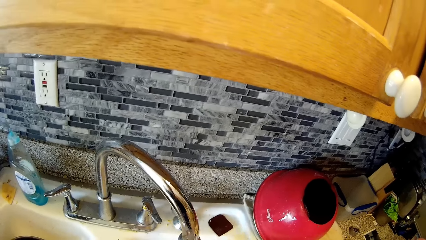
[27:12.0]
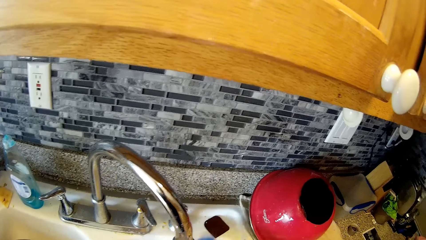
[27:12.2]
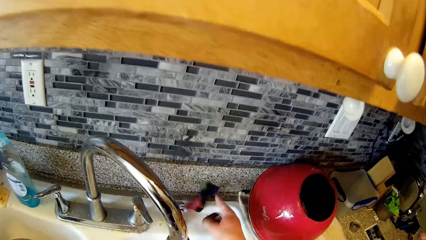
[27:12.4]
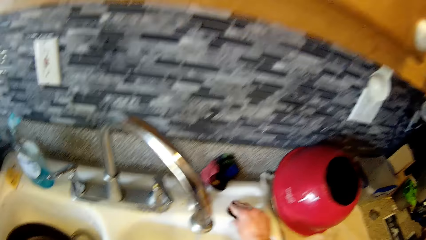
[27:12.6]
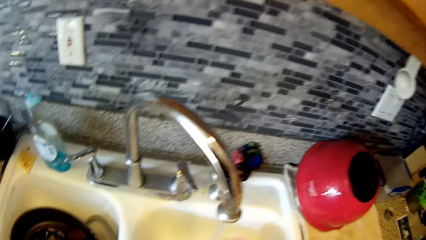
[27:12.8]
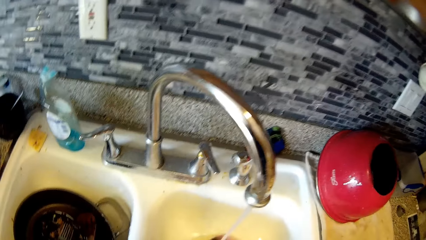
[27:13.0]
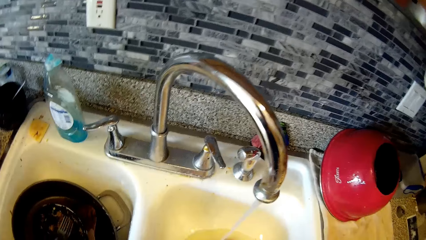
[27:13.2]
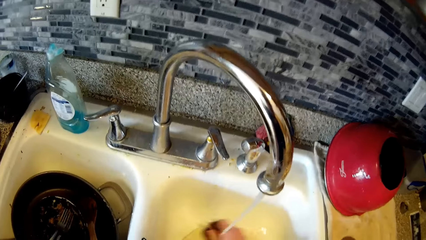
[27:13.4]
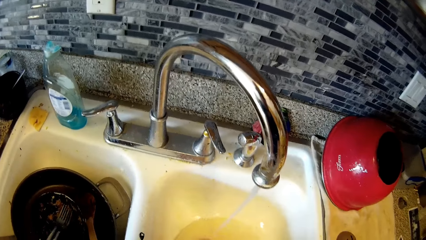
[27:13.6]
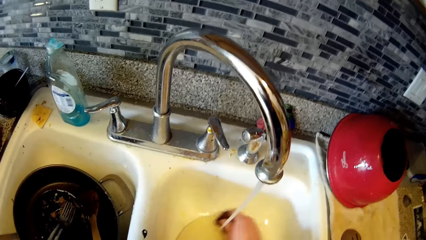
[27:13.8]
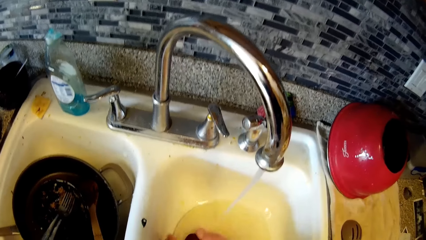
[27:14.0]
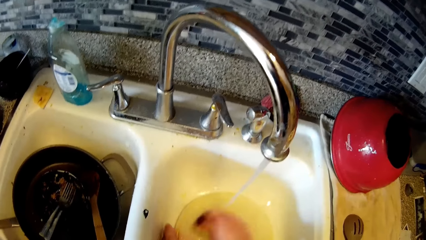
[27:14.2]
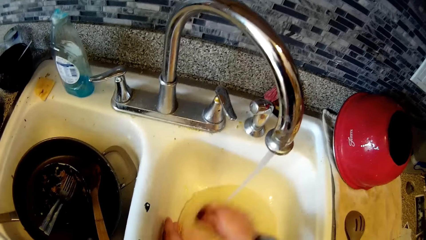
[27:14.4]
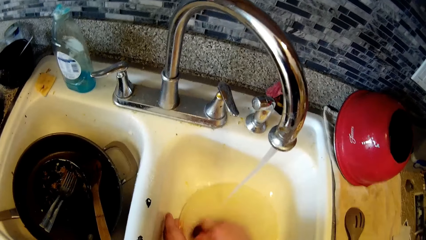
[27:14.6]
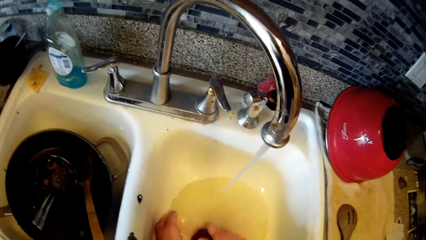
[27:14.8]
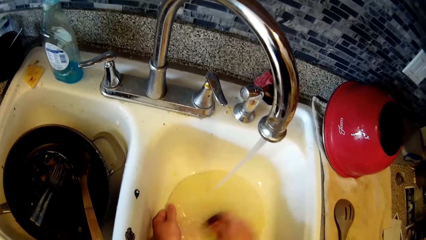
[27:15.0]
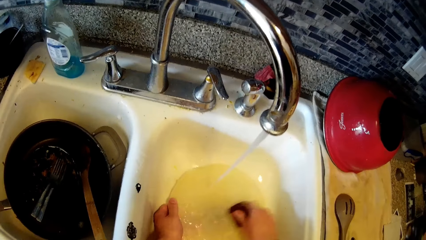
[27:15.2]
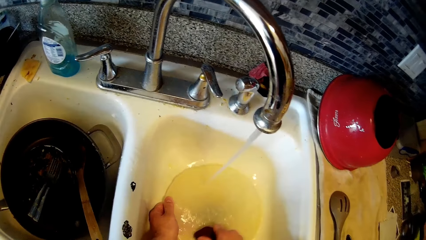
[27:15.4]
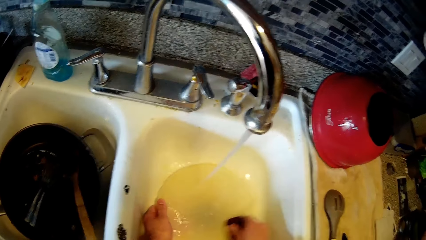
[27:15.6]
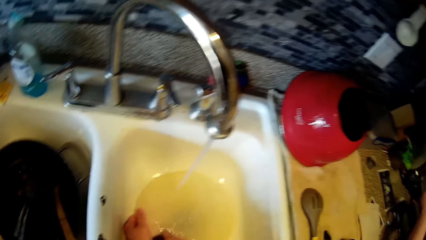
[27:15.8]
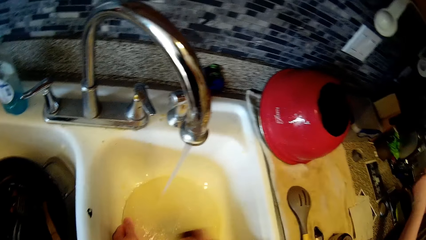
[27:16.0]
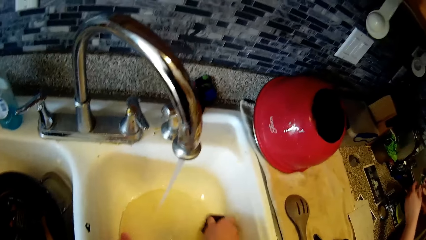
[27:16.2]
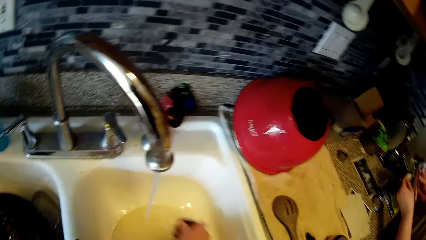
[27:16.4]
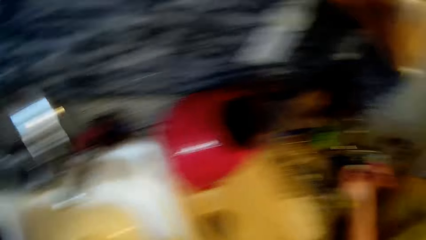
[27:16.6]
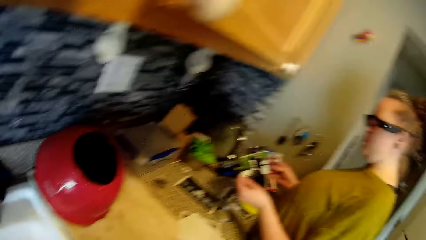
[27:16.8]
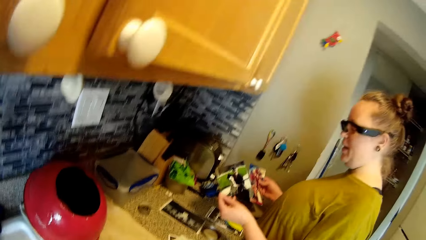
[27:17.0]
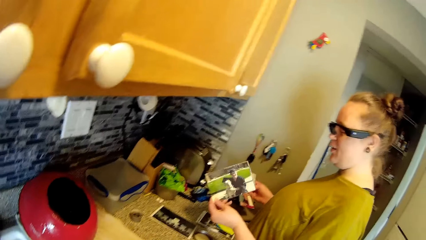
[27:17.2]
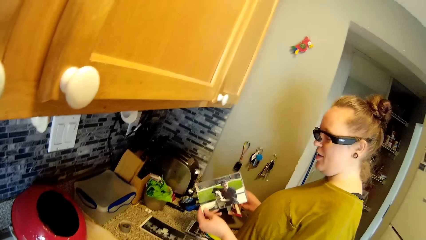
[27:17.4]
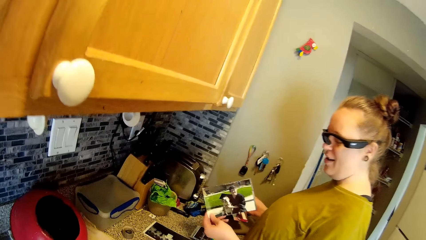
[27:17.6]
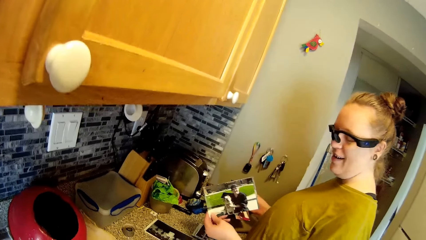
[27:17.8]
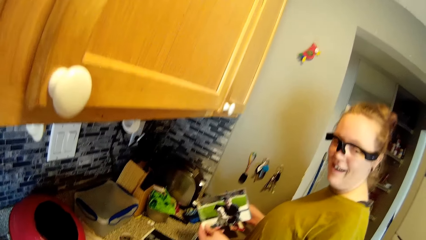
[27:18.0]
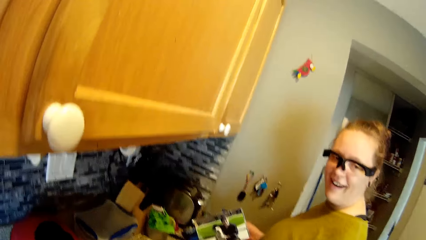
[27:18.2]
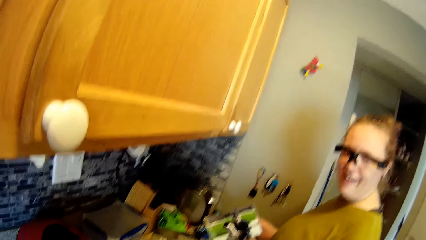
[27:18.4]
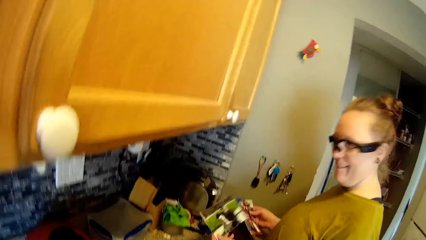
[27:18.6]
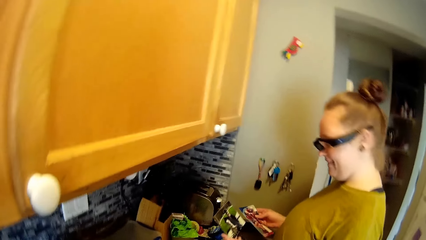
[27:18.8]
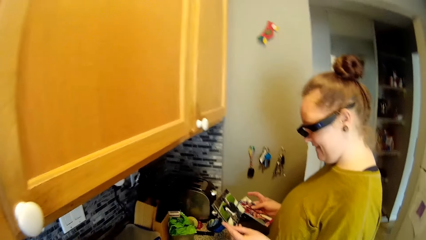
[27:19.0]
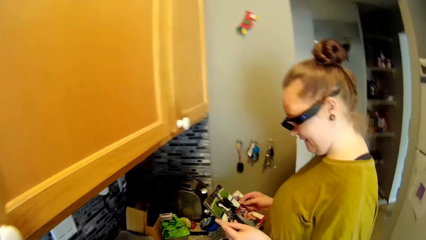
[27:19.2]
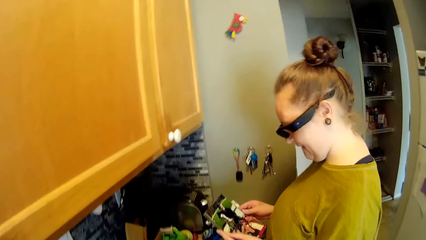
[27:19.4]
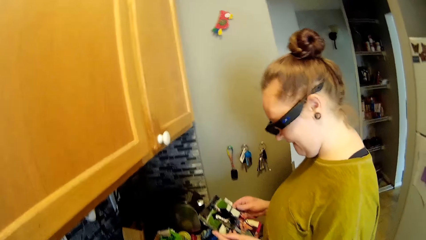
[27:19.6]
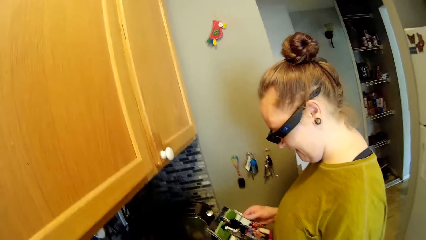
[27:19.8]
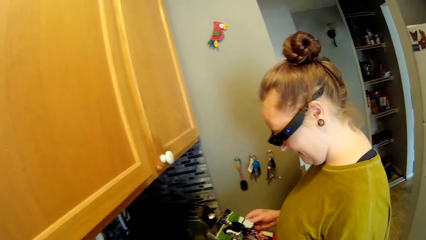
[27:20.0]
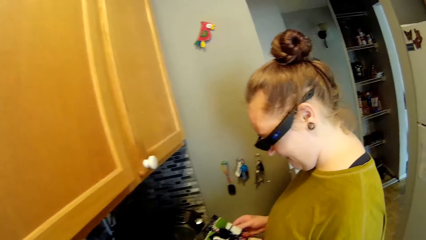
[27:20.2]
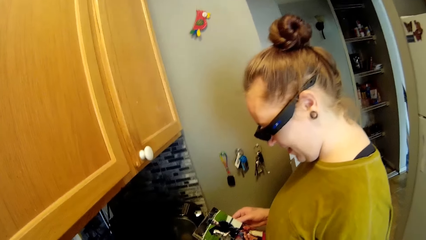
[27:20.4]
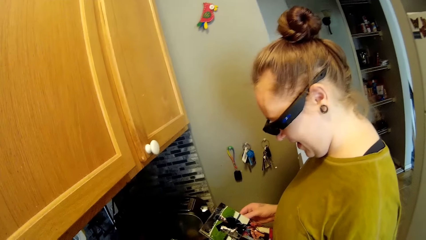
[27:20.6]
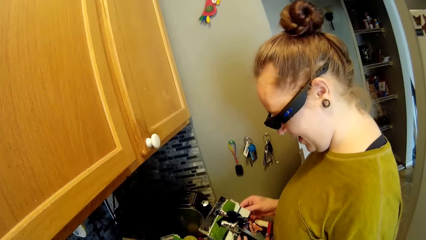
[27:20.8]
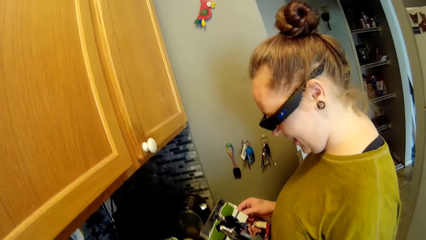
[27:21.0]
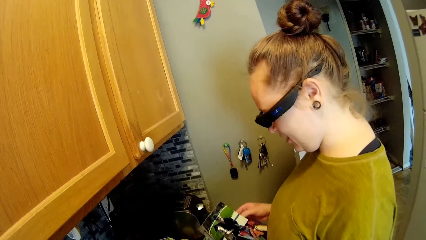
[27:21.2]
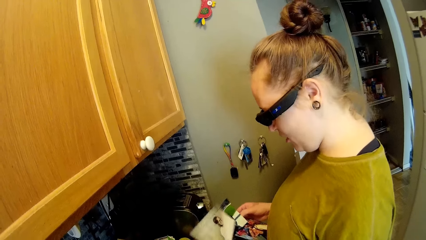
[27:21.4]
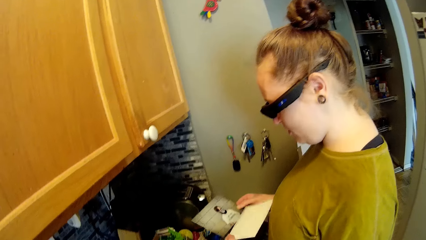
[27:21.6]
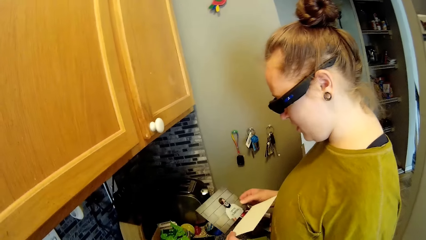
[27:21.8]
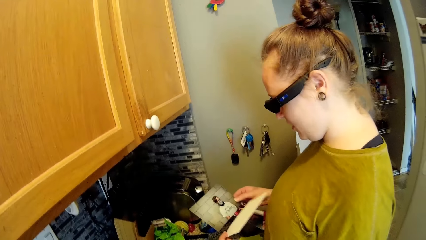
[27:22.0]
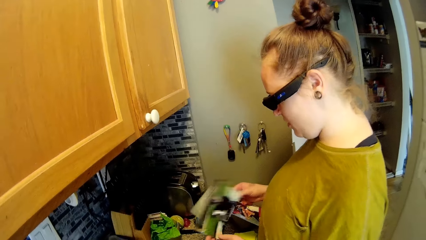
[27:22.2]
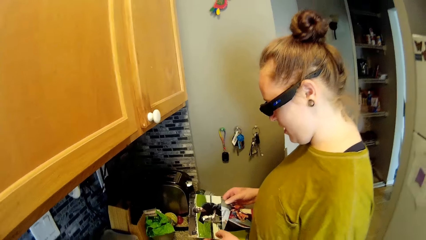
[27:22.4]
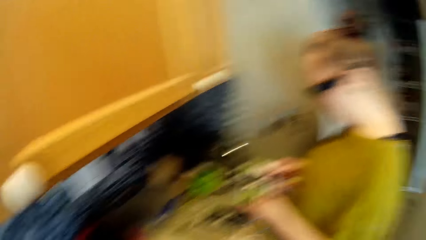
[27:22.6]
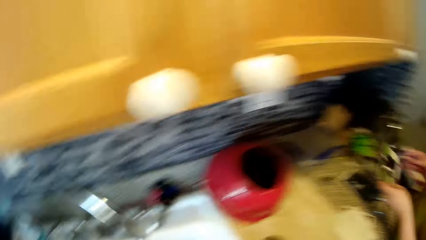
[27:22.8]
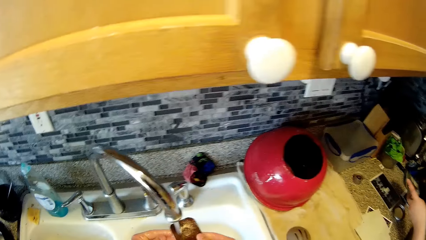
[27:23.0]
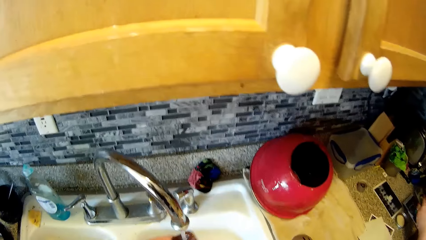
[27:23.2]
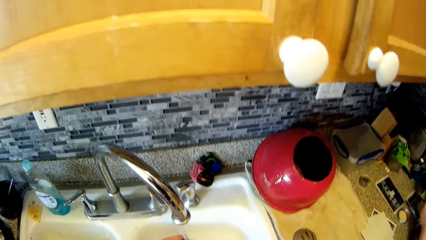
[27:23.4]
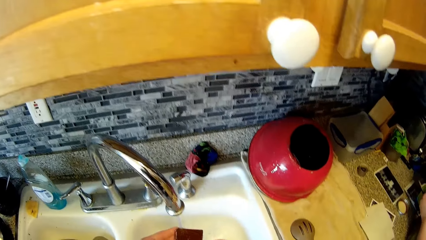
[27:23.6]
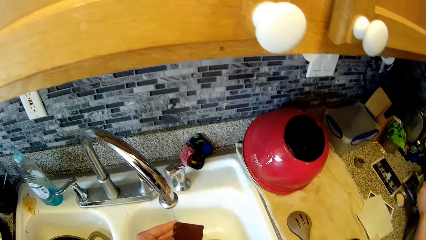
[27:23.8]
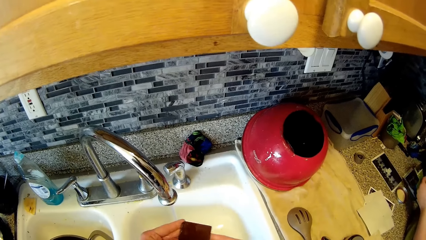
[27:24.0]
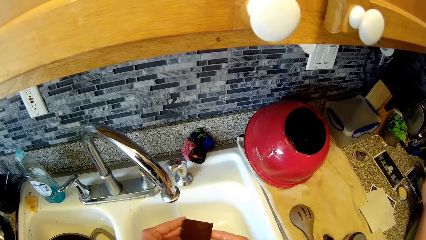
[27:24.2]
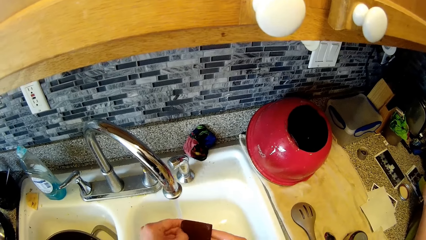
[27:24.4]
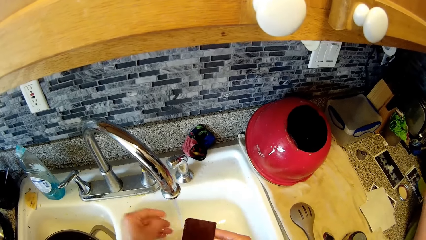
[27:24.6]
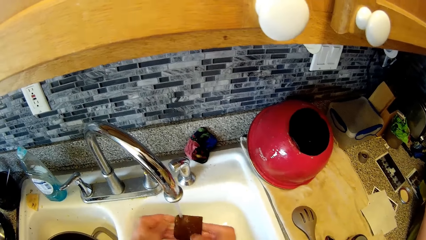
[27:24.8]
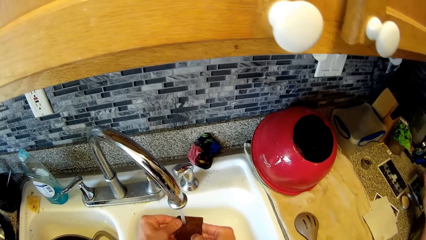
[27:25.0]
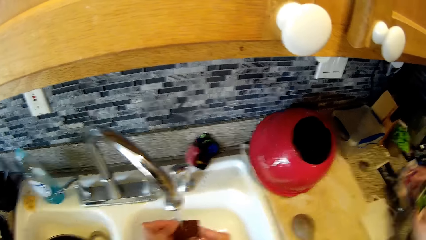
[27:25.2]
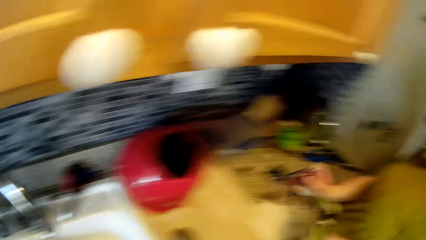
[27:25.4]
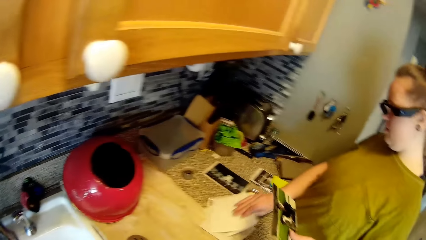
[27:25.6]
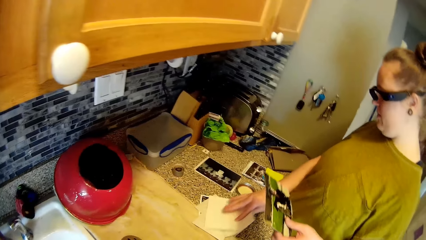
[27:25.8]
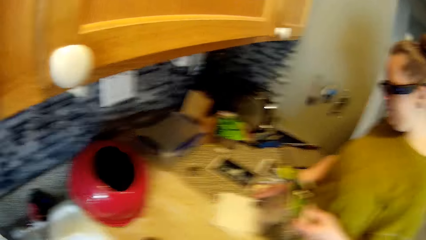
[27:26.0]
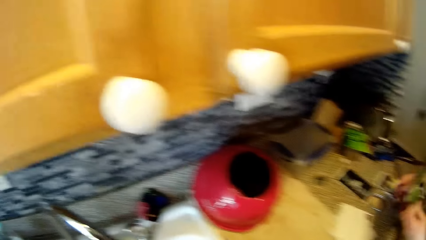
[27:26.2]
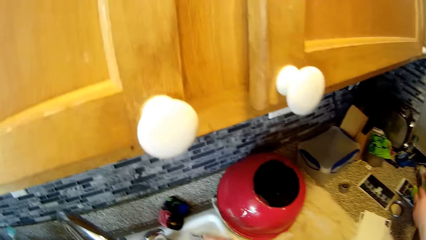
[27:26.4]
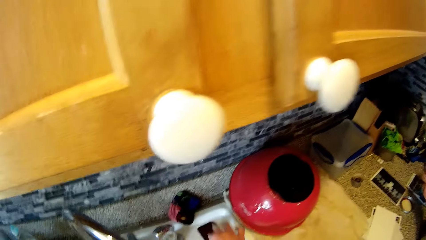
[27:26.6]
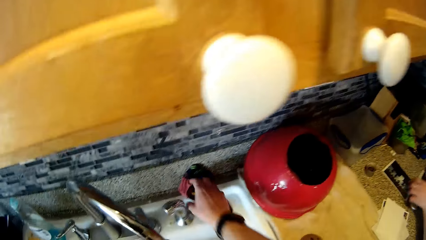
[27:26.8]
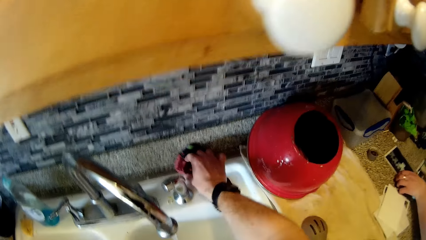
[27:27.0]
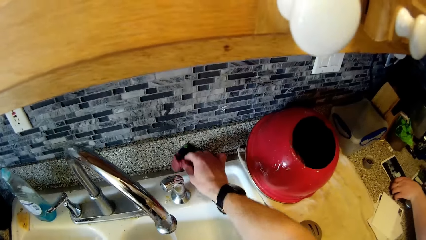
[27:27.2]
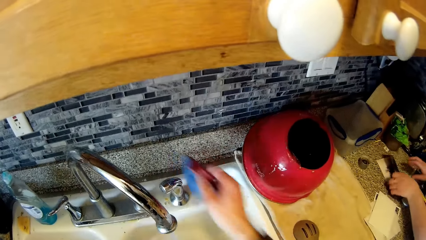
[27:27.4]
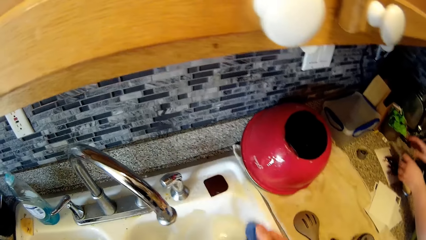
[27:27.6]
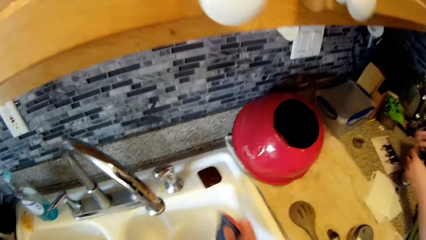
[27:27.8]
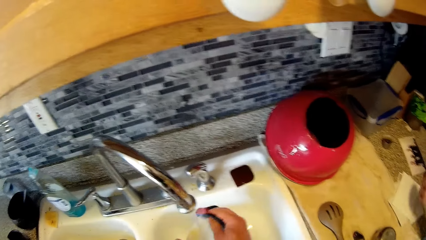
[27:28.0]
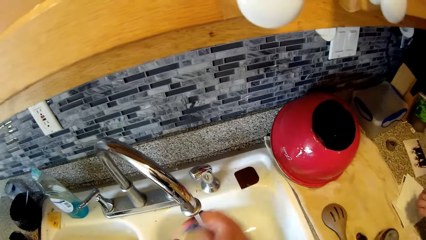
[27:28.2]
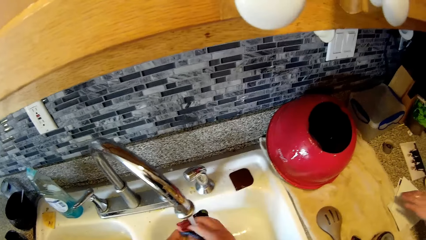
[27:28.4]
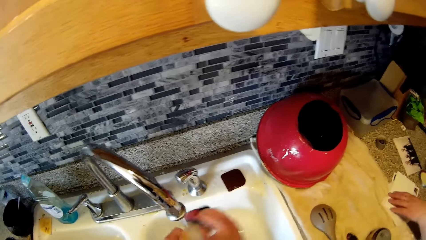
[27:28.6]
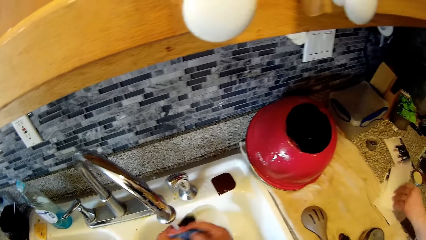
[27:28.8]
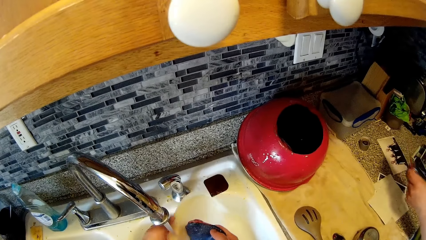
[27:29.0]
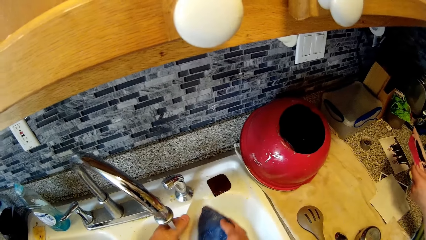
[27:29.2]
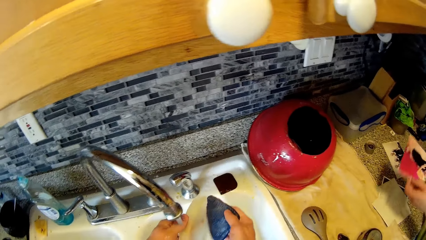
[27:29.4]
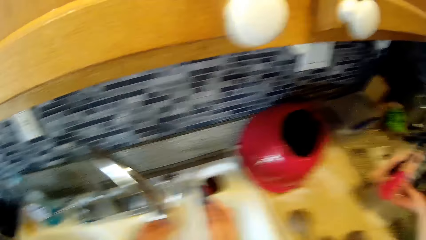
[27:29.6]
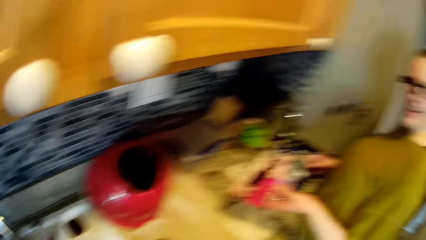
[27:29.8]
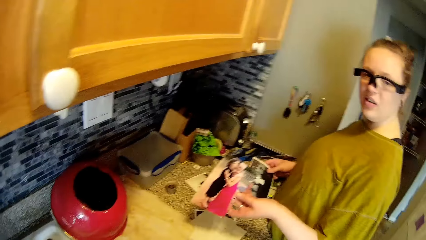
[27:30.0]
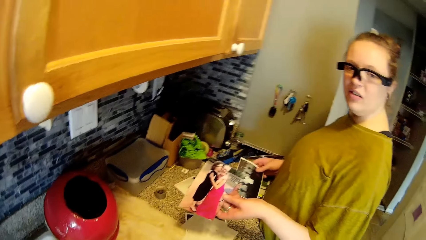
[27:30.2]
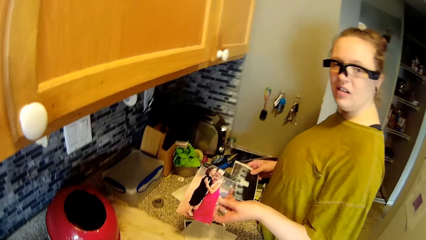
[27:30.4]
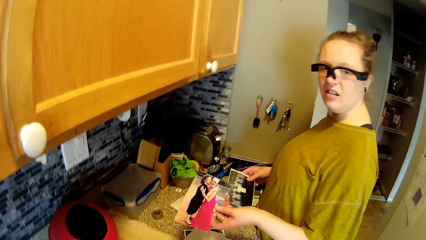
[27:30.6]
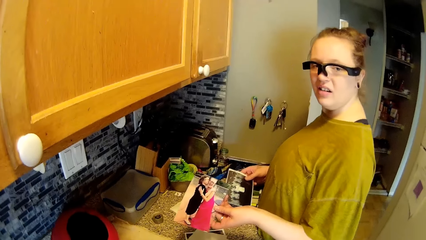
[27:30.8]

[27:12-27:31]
The camera wearer drops the sponge on the washing sink with his right hand. He washes a plate in the washing sink with his right hand. He converses with a woman. The woman shows the camera wearer a picture. The woman looks at the pictures in her hands. The camera wearer rinses the scraper with water from the sink tap. The woman drops a picture on the countertop with her right hand. The camera wearer drops the scraper on the sink top with his right hand. He takes the sponge from the sink top with his right hand. He washes the plate with the sponge. The woman picks up a picture from the countertop with her left hand. The woman shows the camera wearer the picture.
